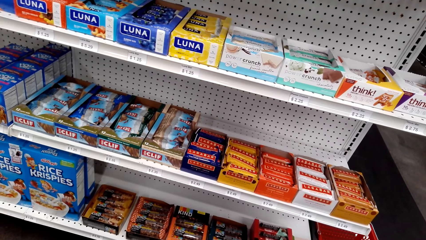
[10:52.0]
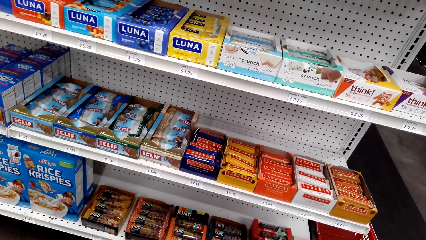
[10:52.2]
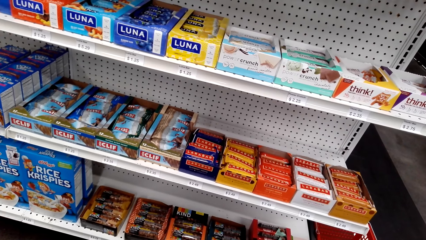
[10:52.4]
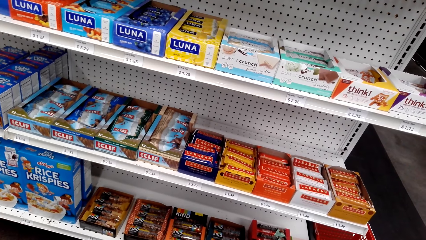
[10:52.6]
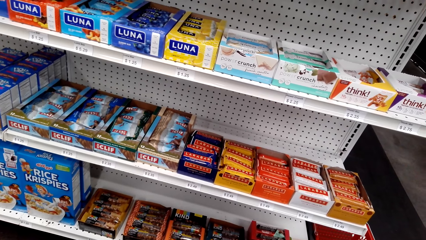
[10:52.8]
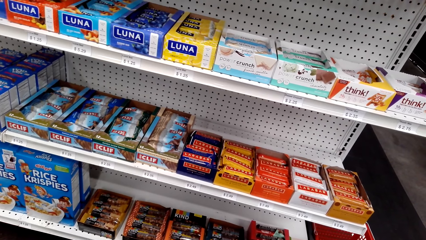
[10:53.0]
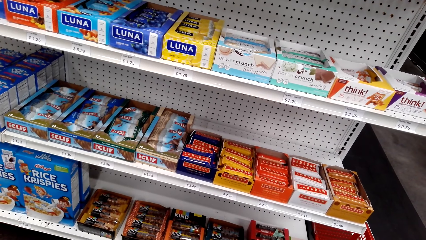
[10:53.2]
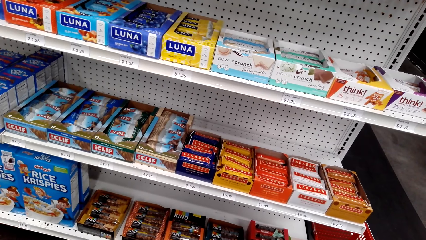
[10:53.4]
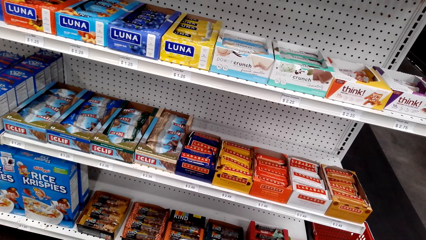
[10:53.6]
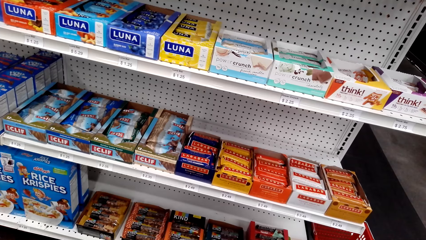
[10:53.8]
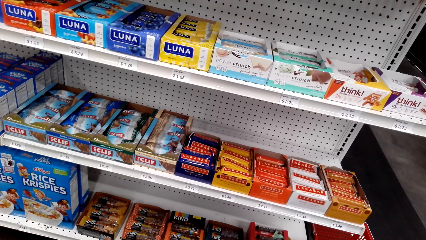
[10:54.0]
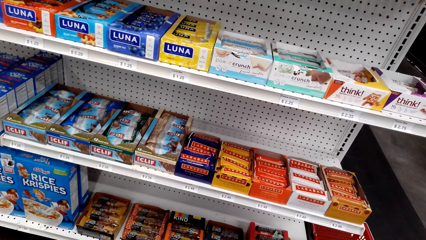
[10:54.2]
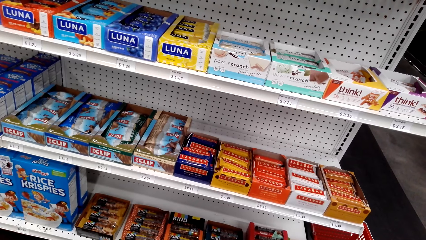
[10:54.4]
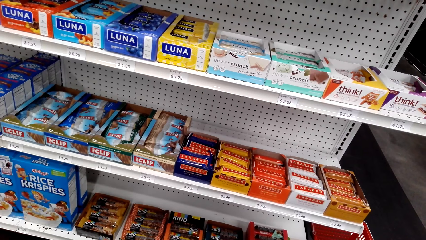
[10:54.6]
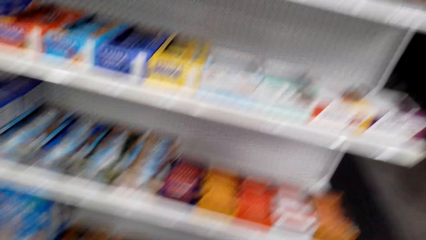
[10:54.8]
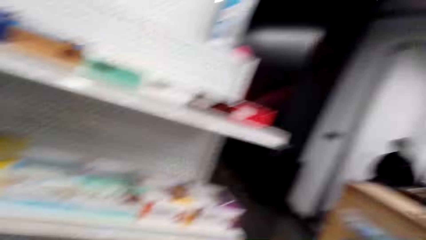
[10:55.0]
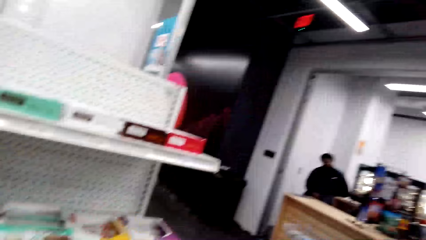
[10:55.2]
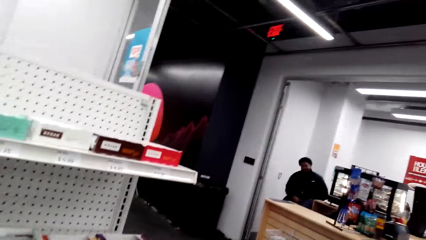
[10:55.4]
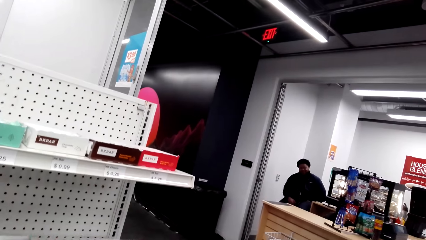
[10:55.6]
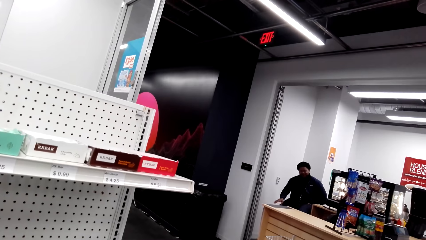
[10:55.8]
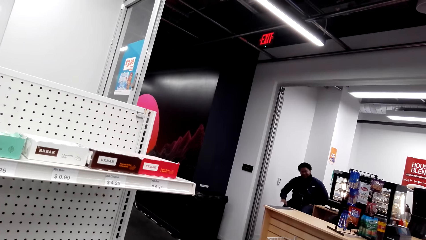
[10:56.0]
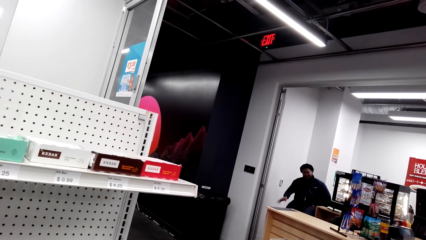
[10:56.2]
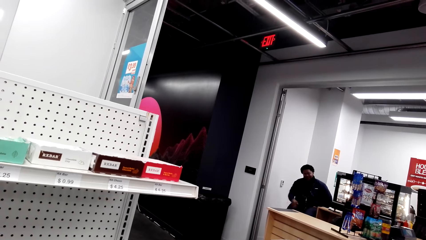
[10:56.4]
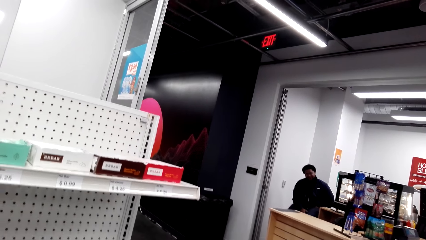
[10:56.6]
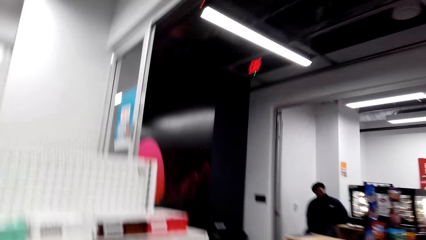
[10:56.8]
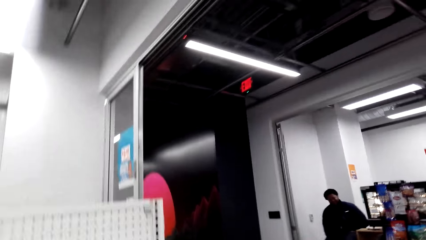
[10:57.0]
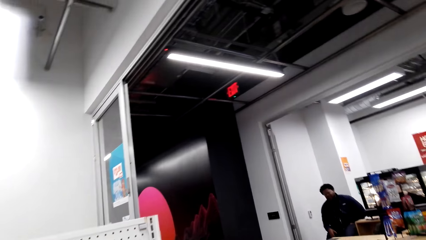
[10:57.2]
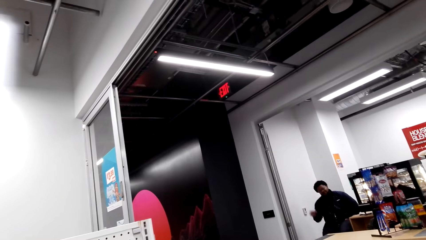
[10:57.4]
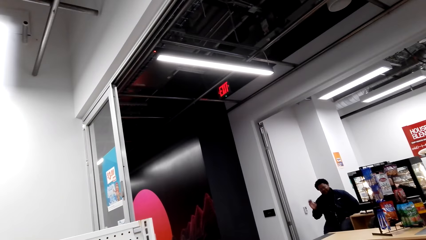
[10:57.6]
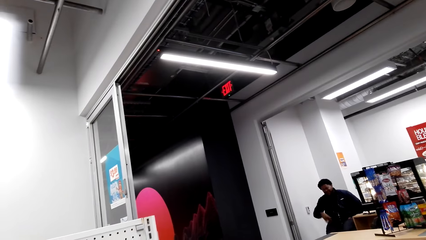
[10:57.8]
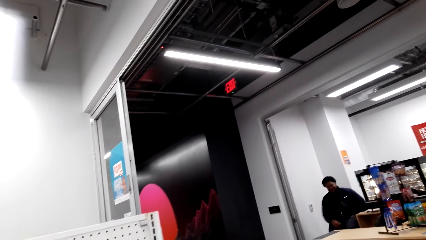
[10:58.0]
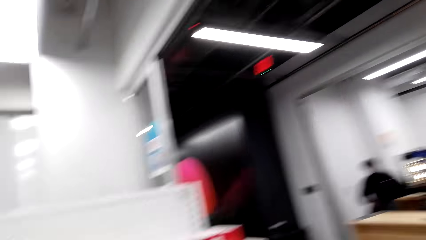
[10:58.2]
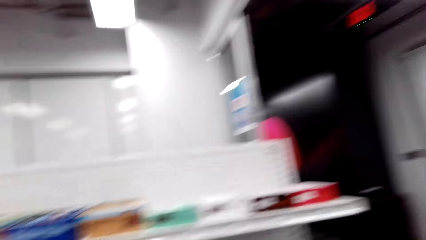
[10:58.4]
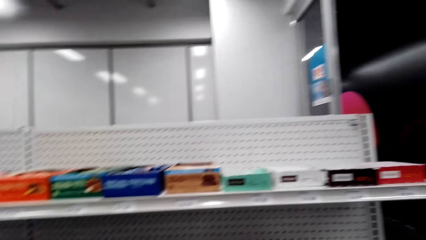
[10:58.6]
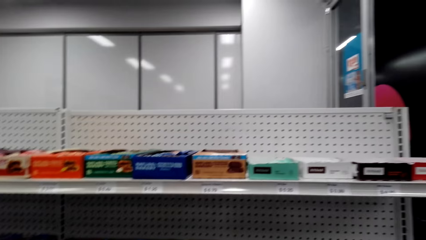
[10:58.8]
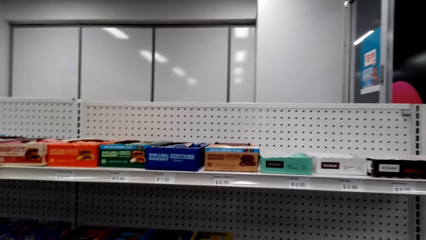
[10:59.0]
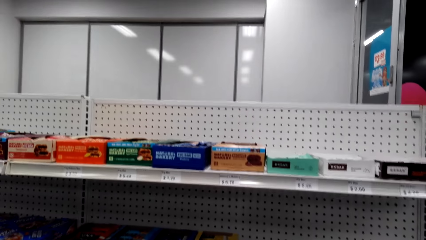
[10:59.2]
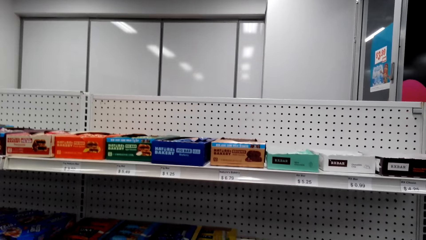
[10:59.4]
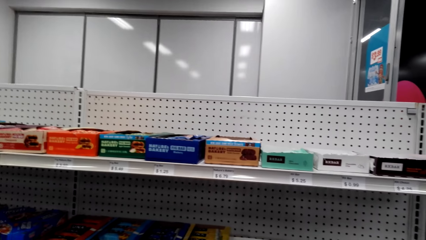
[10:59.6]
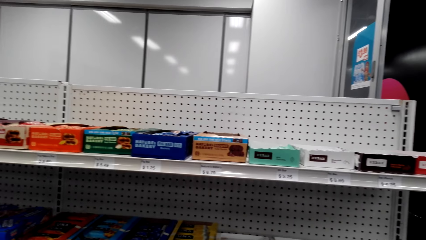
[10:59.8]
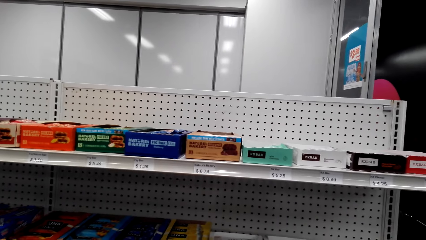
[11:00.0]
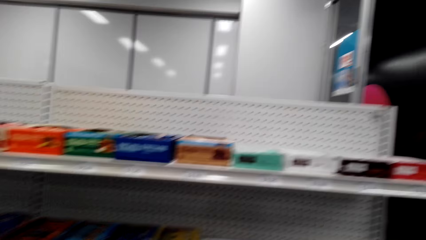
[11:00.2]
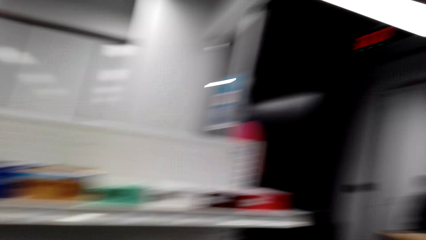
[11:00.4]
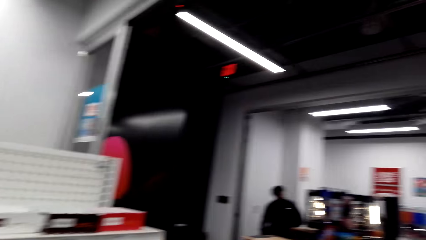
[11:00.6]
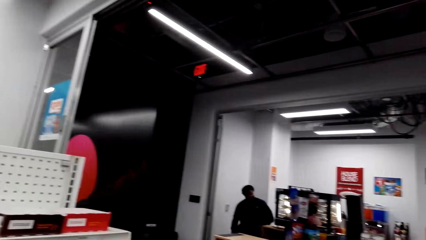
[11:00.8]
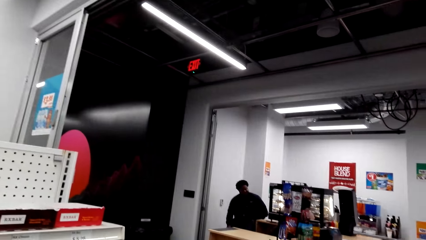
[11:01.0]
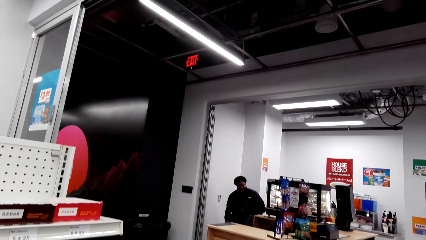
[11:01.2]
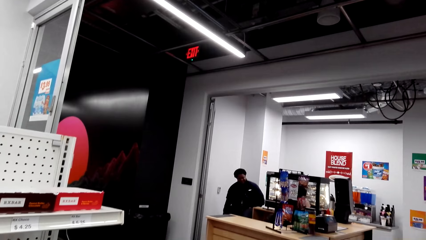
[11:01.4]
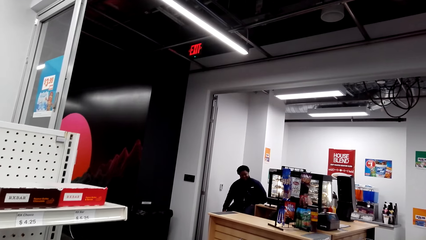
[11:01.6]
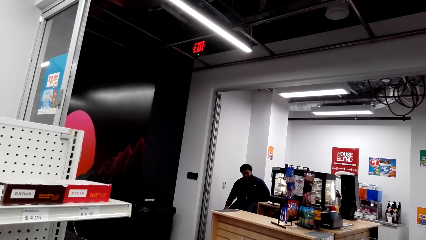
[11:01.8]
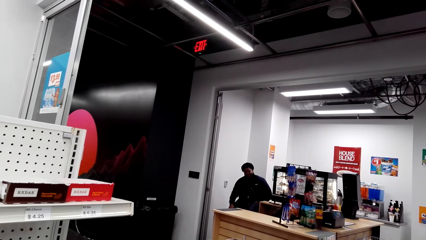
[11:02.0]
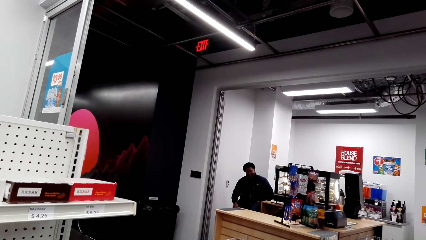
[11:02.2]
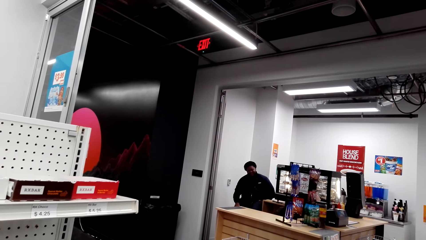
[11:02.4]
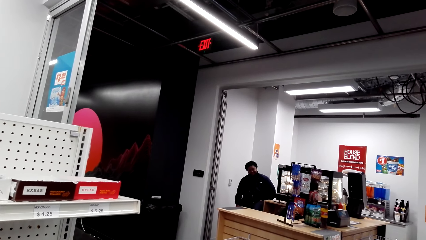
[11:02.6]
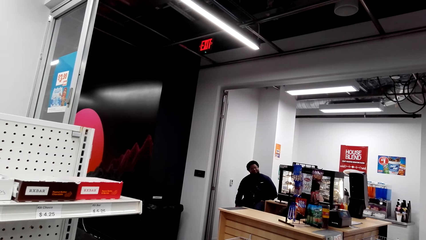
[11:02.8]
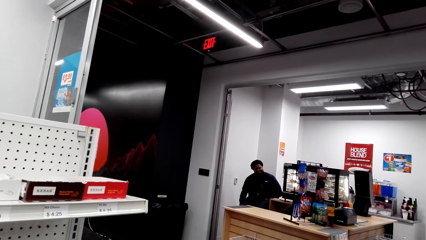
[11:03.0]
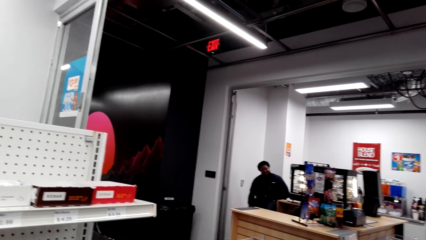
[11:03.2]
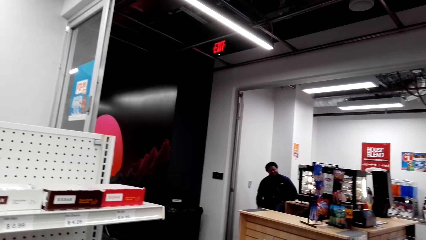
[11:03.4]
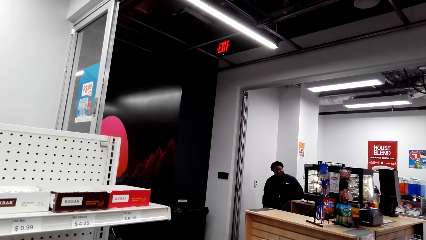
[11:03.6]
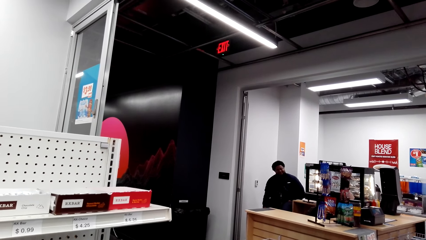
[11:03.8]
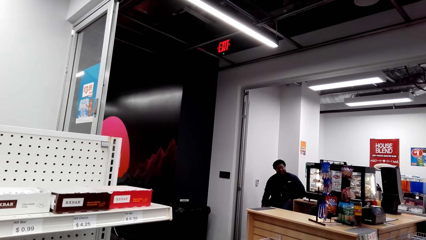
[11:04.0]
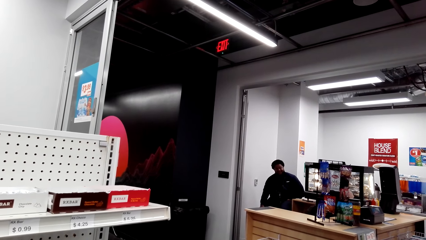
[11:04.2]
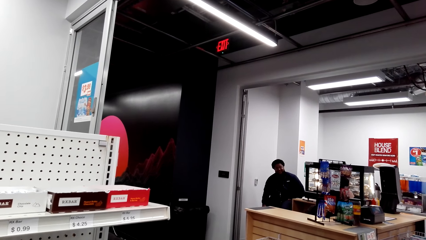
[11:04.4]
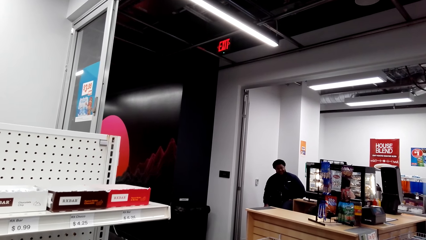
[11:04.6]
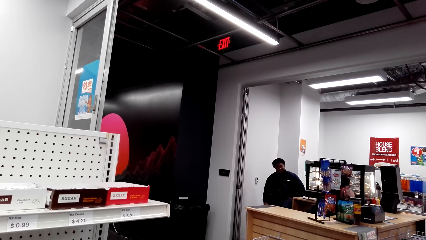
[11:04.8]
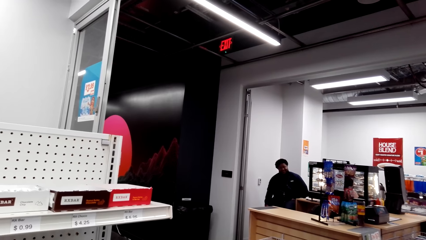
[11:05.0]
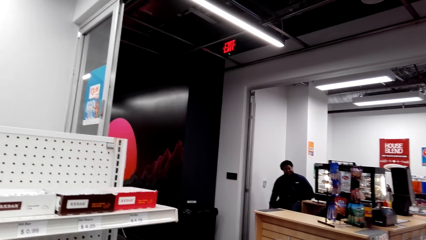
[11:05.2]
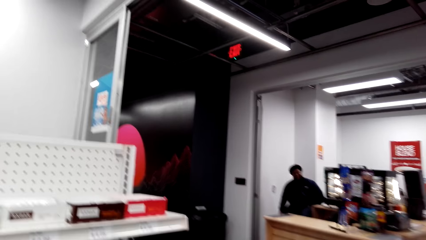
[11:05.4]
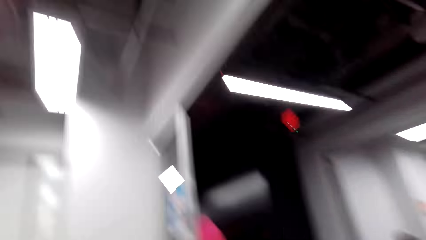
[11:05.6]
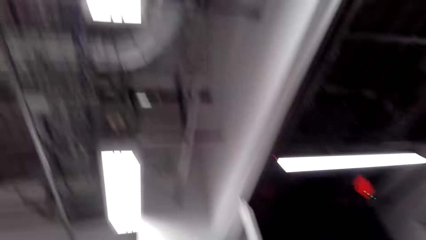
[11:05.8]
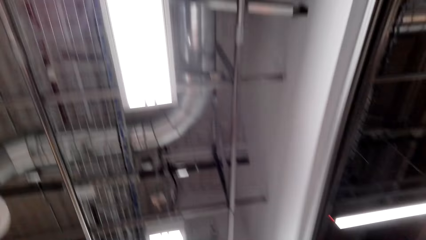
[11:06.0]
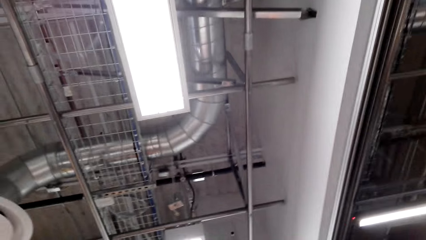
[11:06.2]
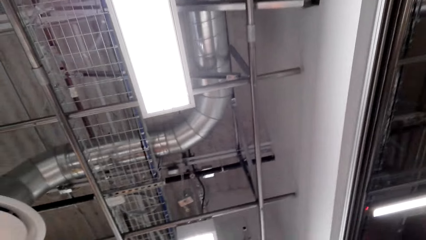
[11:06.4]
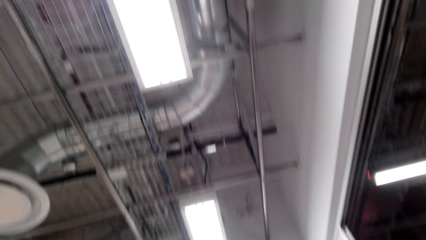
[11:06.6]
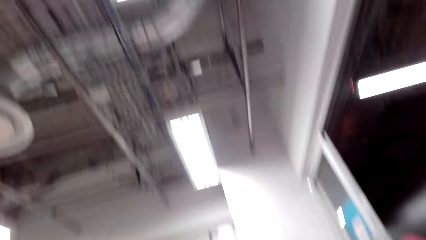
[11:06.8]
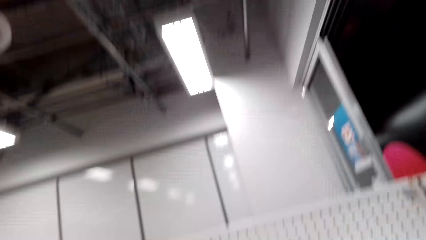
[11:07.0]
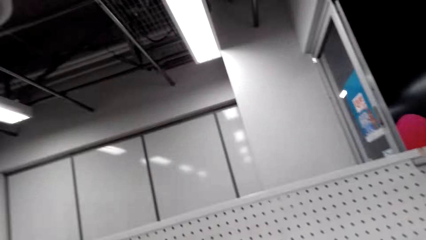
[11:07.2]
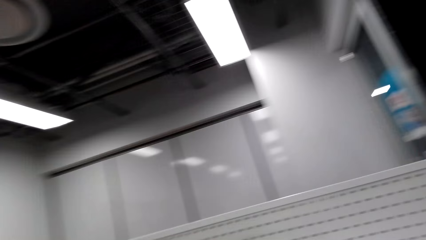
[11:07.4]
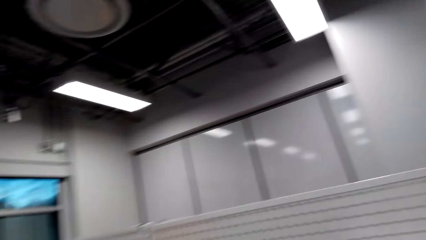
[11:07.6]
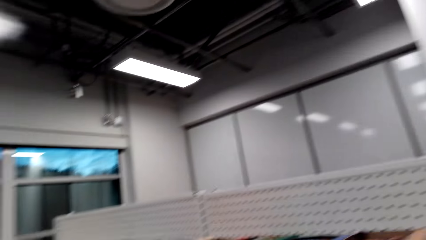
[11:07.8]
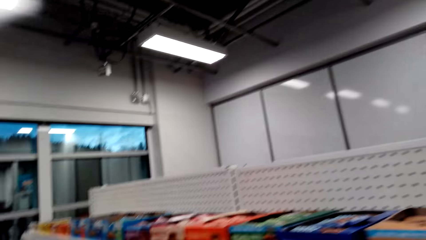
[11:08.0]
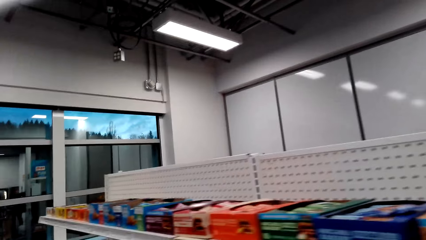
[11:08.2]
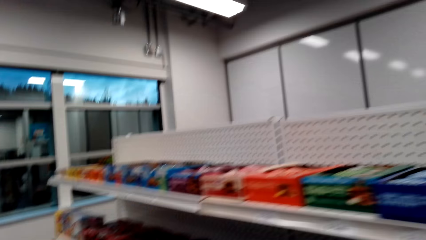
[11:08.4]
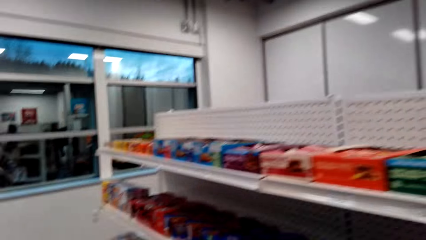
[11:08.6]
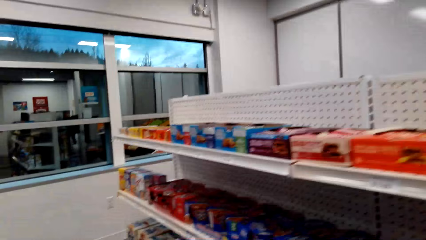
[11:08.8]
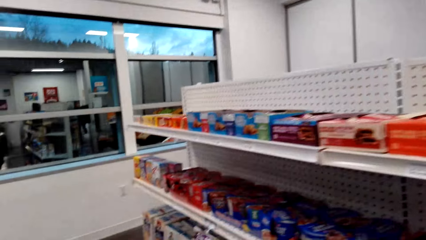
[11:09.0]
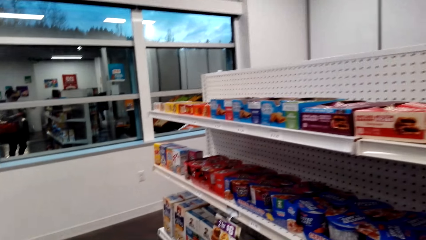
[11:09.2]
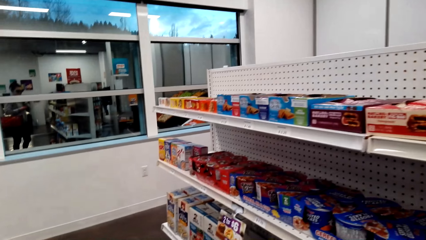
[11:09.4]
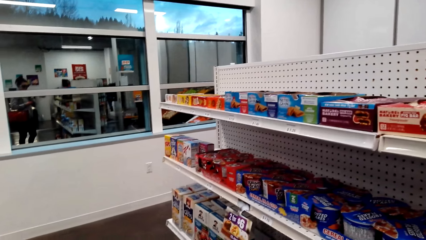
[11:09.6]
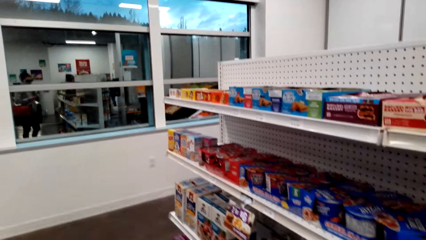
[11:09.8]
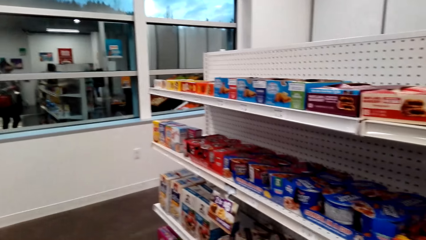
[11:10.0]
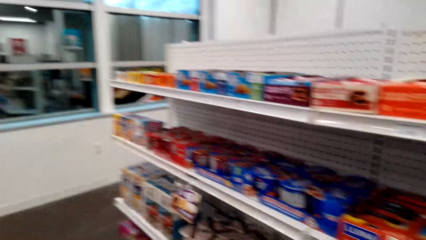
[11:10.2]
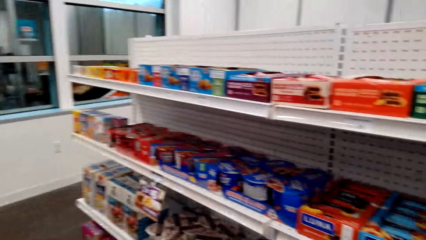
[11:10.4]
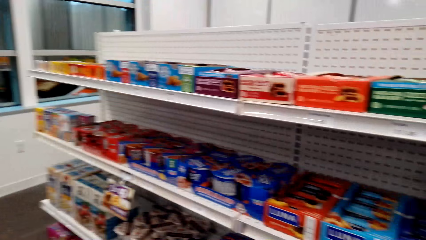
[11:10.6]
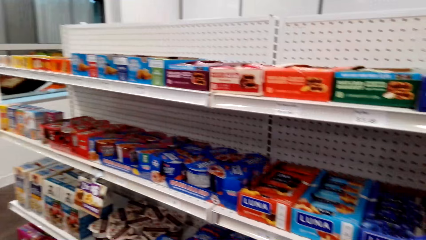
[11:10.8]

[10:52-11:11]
A person talks to the camera wearer. The camera wearer talks to the person. The person talks to the camera wearer. The camera wearer laughs. The person talks to the camera wearer. The camera wearer talks to the person. The person talks to the camera wearer and laughs. The camera wearer laughs and talks to the person.
